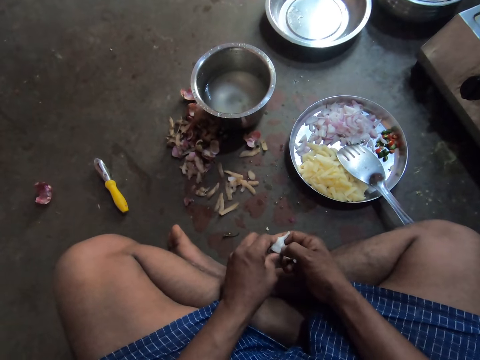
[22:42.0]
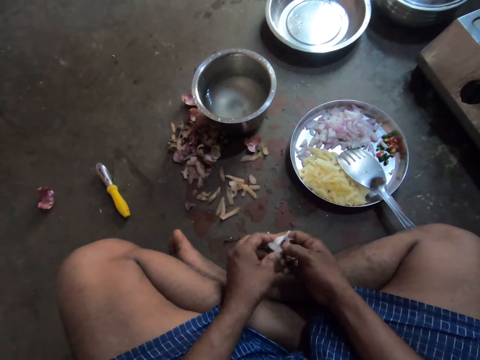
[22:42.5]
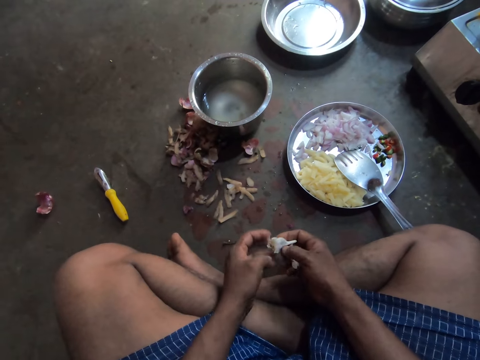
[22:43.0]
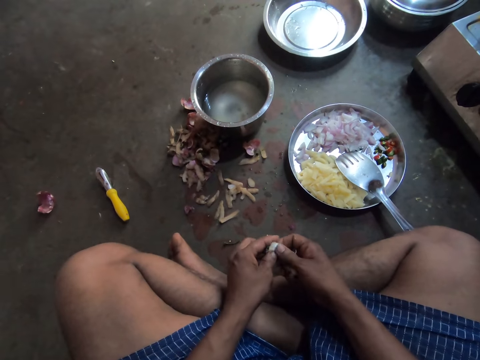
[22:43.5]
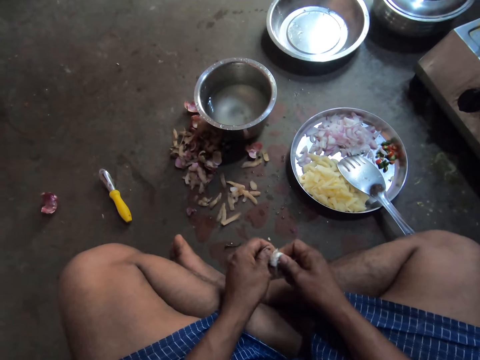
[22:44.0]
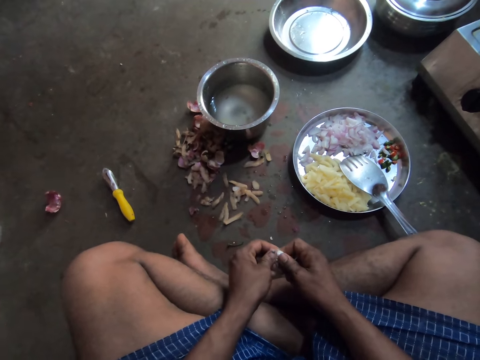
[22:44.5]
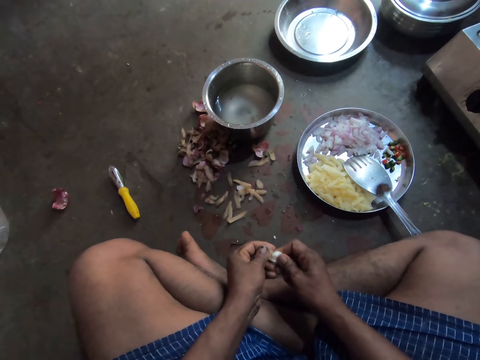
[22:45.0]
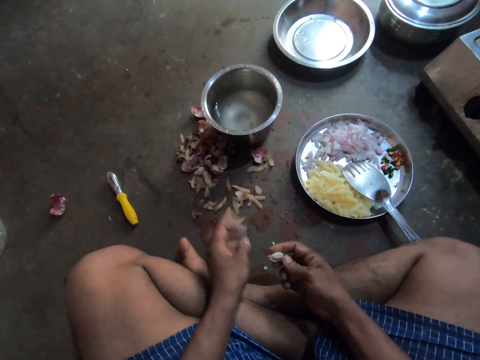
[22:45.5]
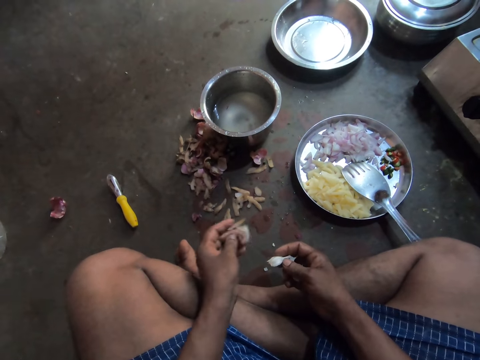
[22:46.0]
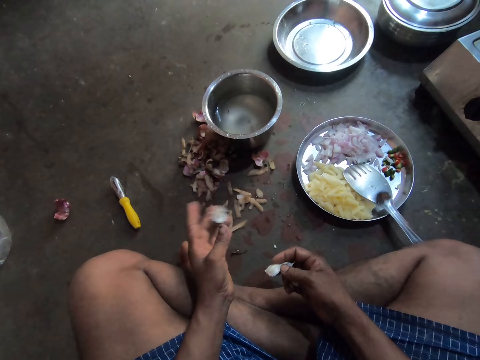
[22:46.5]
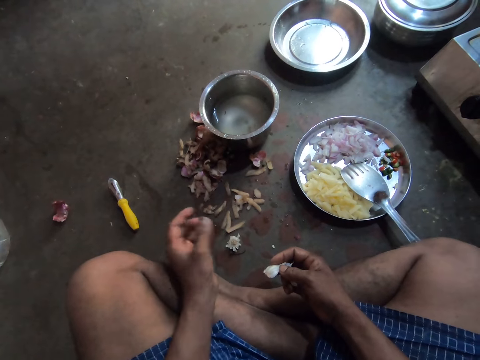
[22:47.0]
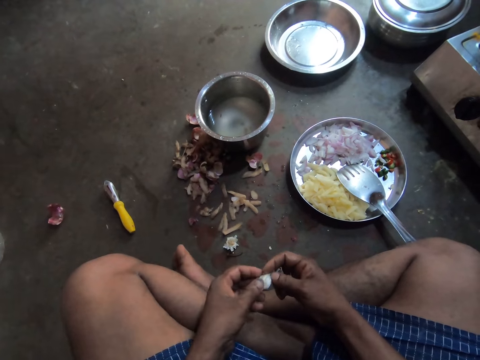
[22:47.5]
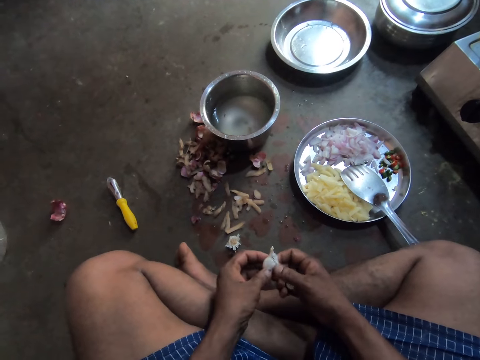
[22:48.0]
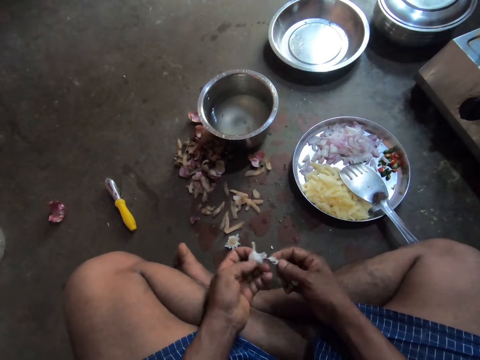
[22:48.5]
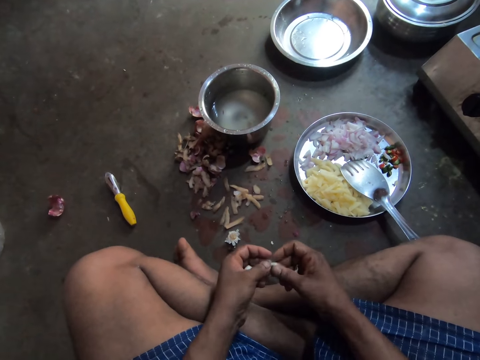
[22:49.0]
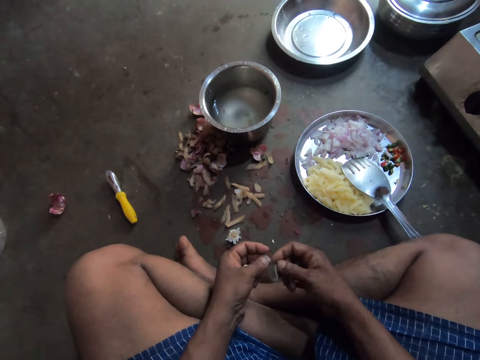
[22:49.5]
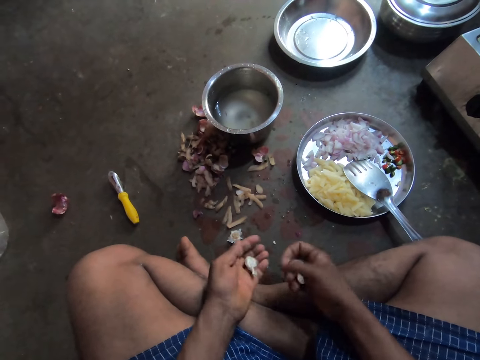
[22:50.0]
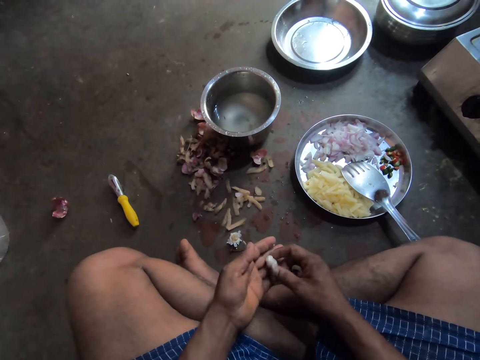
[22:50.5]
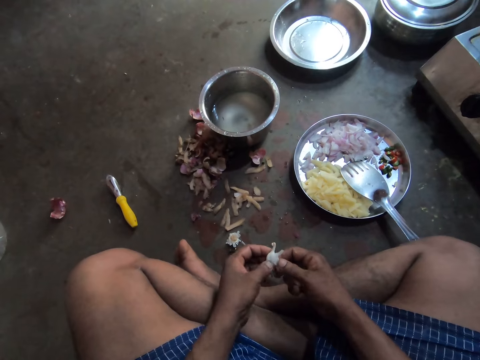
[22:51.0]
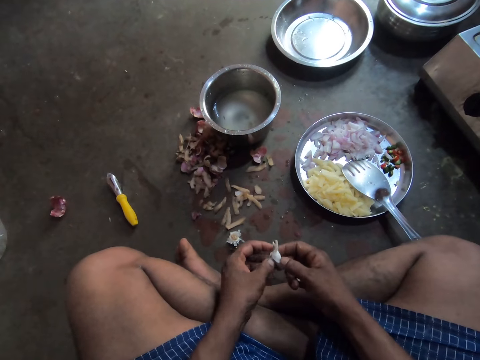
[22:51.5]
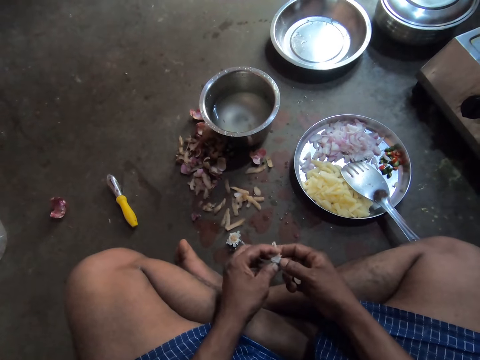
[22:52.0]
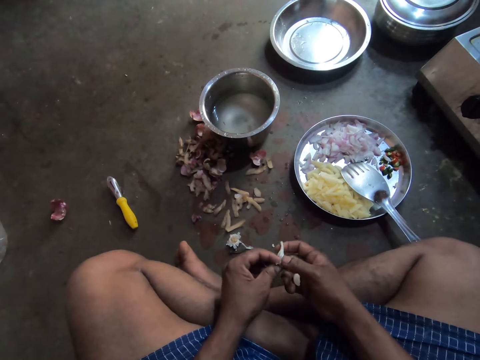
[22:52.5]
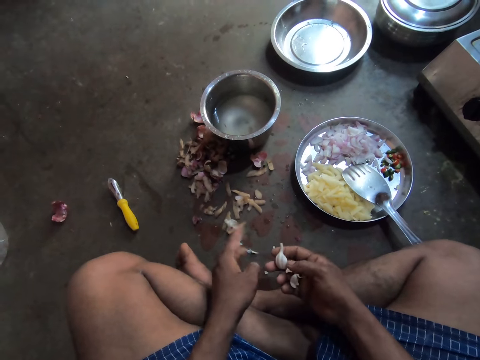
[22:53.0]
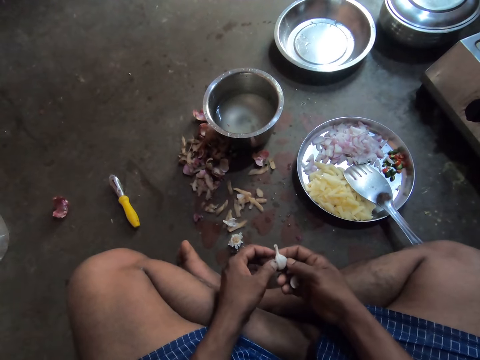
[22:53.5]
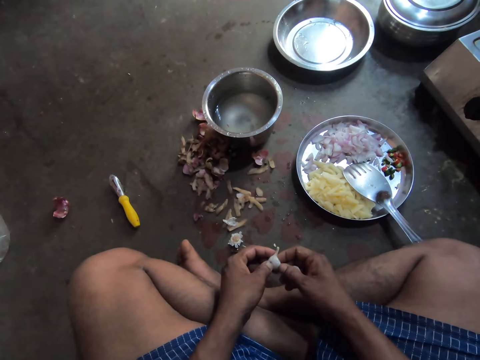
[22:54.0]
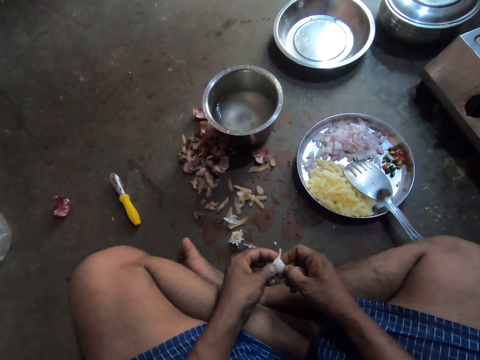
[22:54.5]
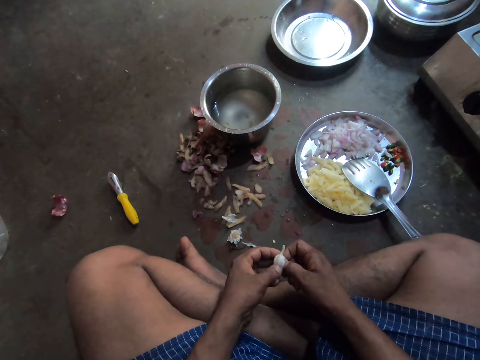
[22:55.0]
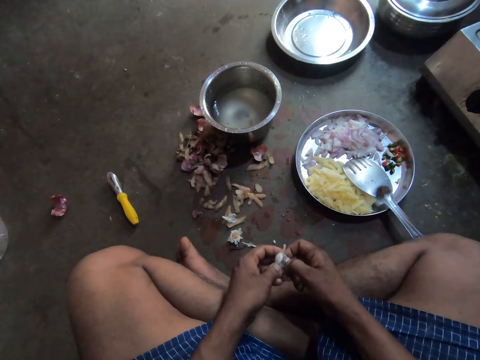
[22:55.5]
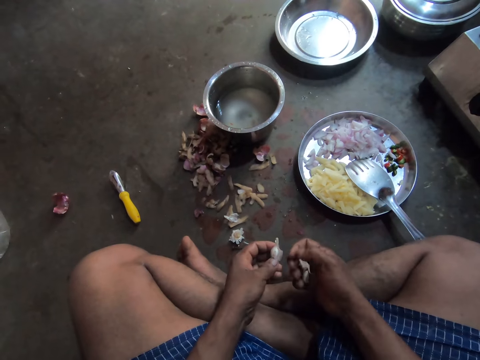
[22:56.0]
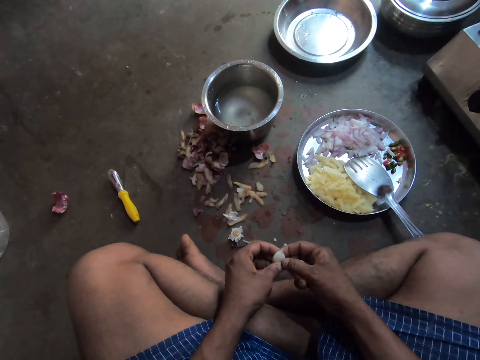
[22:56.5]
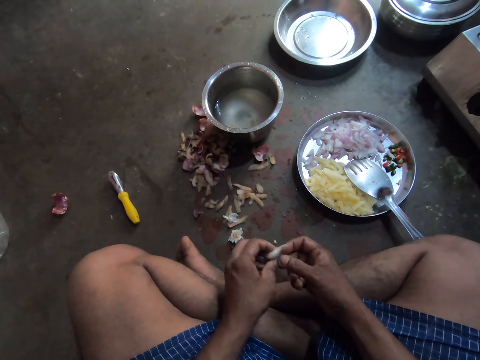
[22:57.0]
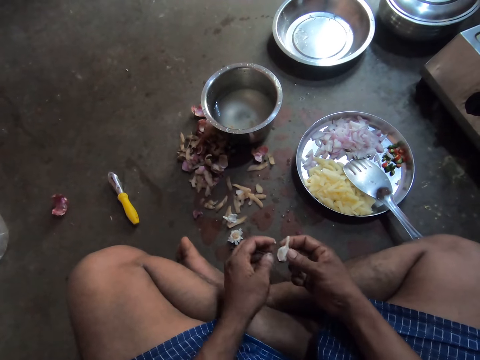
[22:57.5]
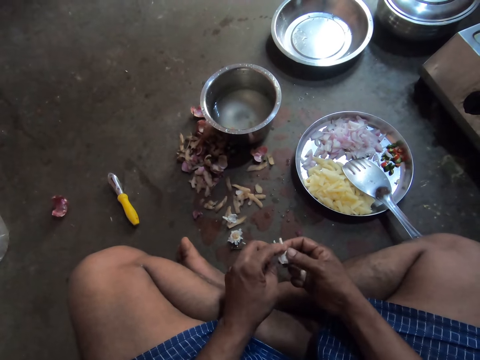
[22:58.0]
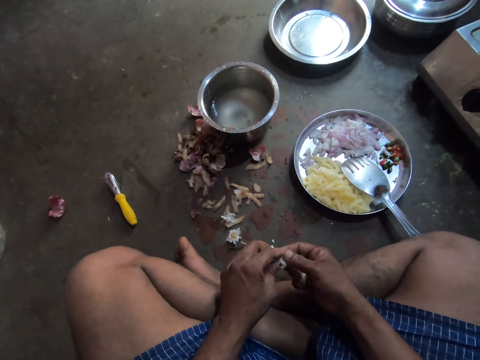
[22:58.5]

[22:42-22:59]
The camera wearer throws the peel on the floor. They peel the garlic. They peel the garlic piece skin.

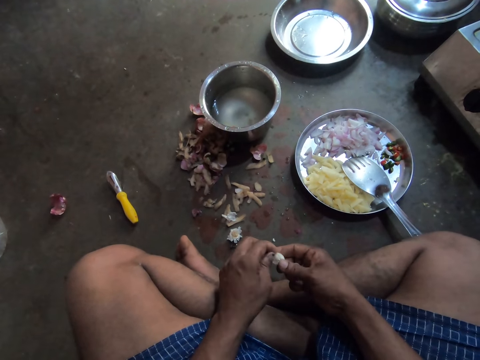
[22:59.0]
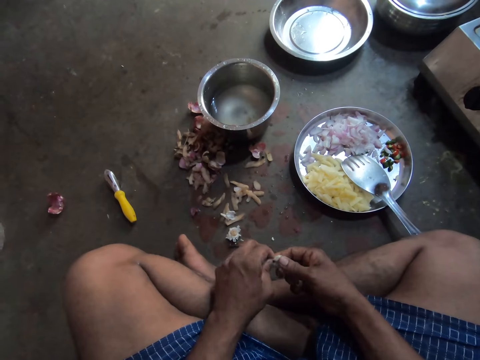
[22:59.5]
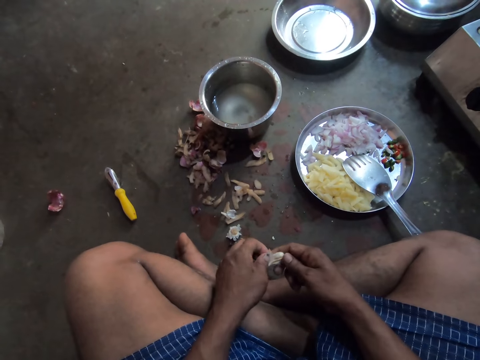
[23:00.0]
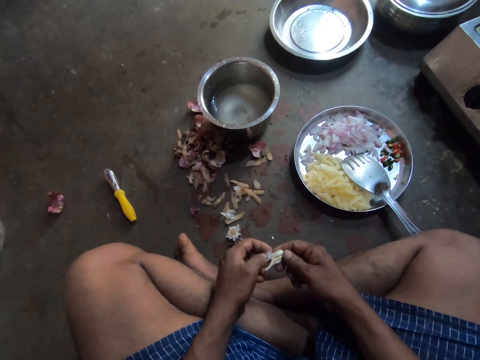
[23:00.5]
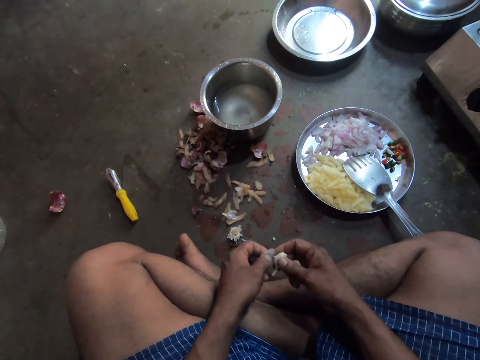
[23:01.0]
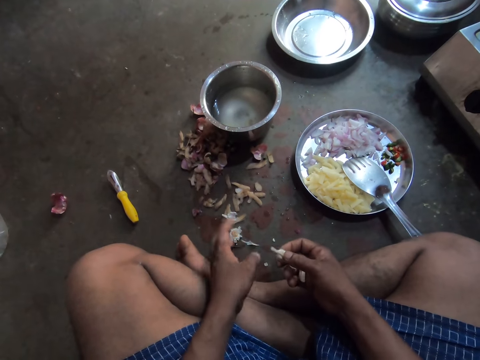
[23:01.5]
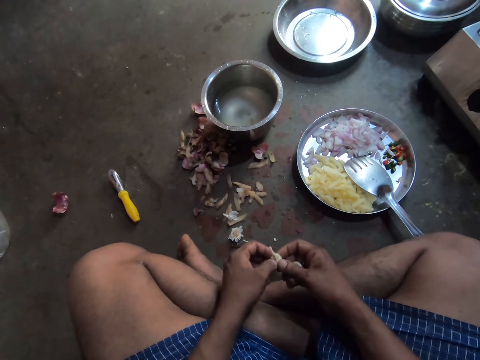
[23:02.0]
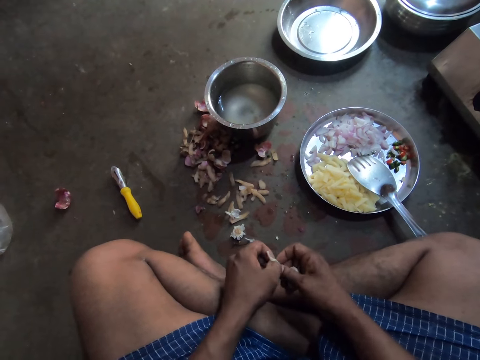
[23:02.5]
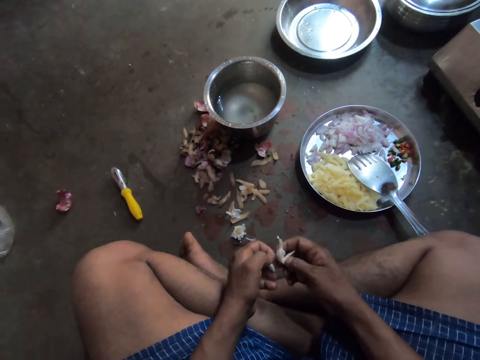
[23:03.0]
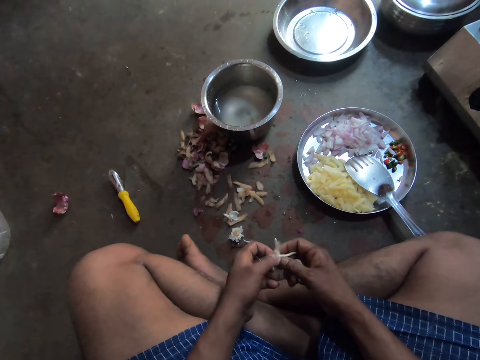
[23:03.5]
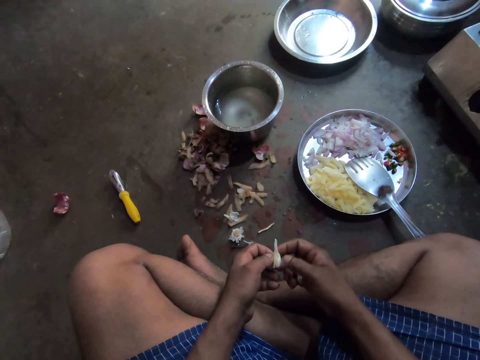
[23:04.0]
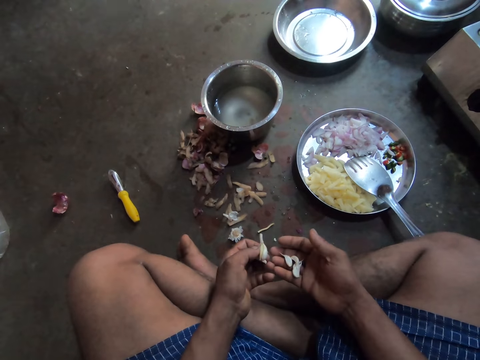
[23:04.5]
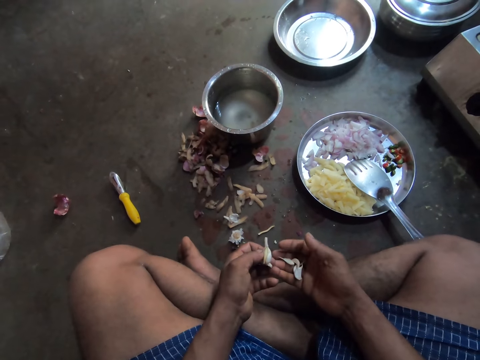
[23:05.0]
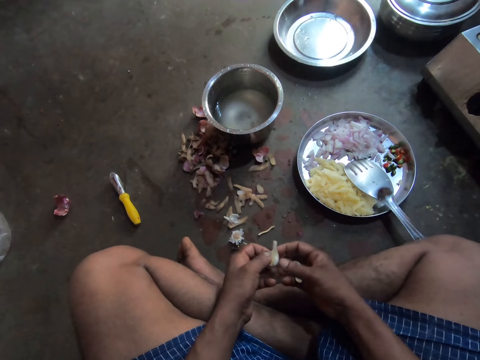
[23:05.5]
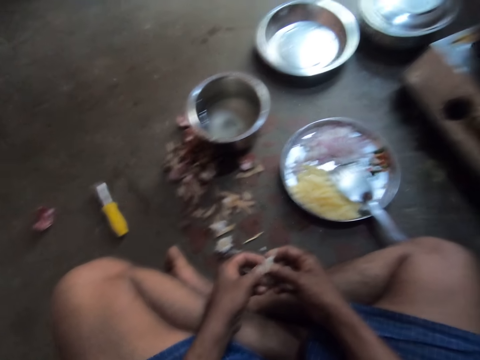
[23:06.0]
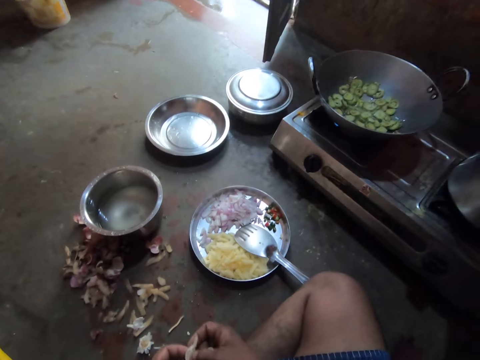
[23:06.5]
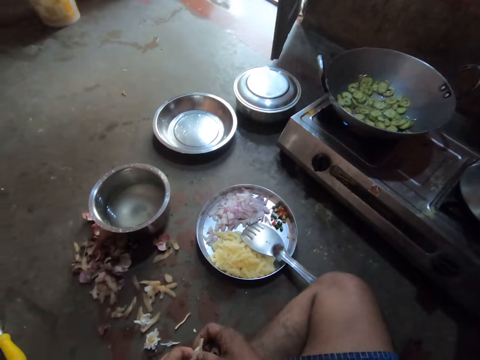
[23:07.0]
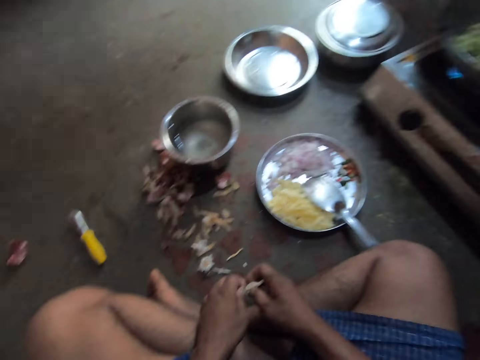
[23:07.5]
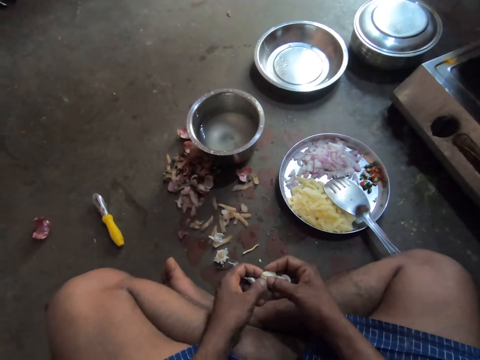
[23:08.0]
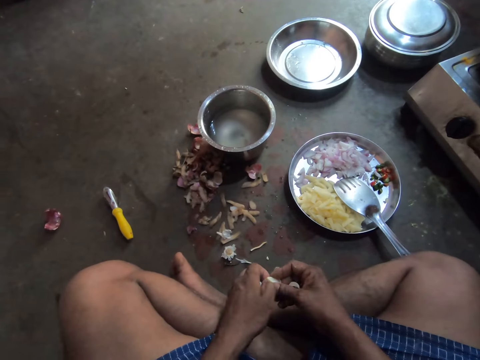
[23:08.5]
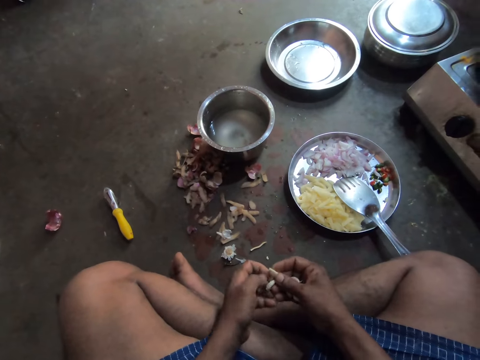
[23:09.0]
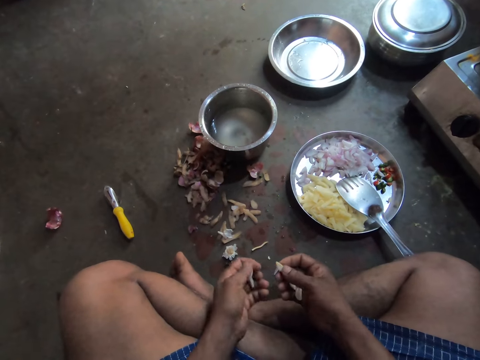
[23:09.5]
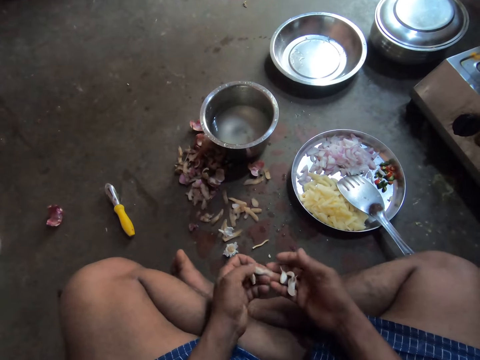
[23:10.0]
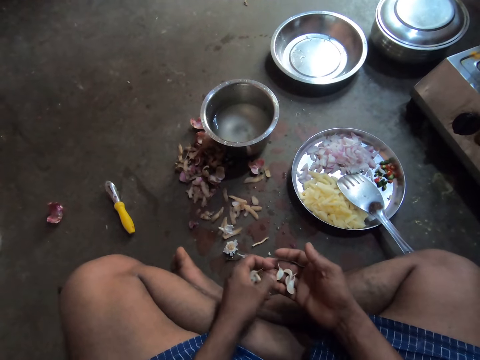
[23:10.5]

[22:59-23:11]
The camera wearer inspects the garlic pieces. They stare at the deep frying pan. They peel the garlic.
